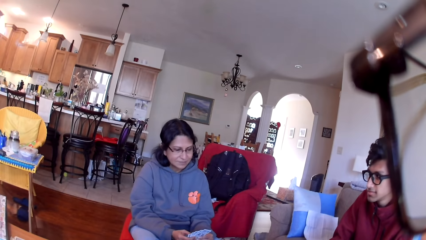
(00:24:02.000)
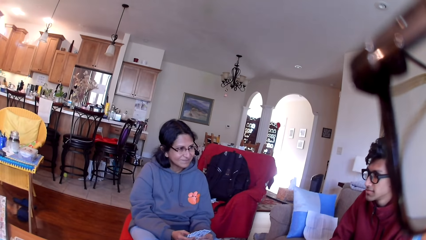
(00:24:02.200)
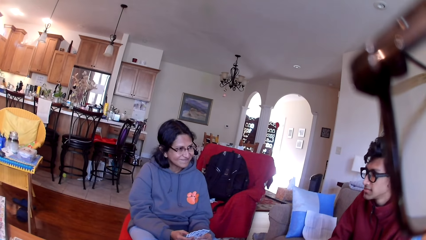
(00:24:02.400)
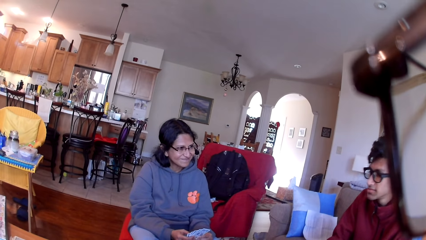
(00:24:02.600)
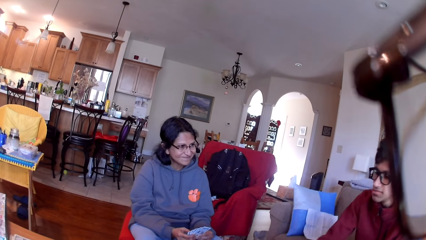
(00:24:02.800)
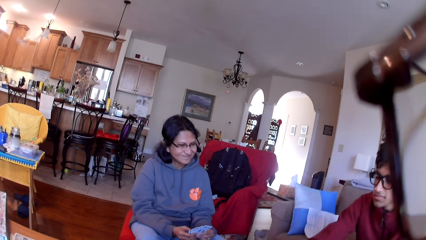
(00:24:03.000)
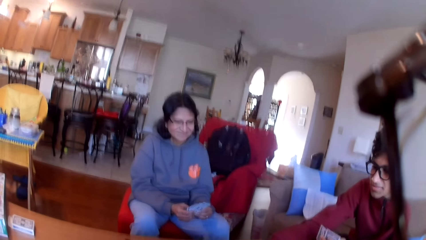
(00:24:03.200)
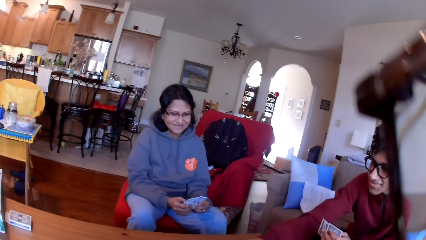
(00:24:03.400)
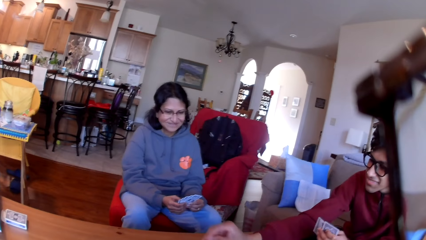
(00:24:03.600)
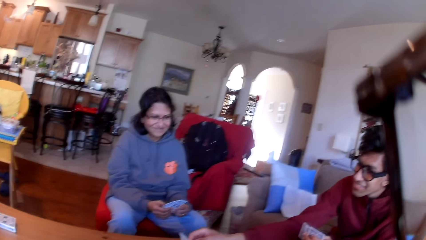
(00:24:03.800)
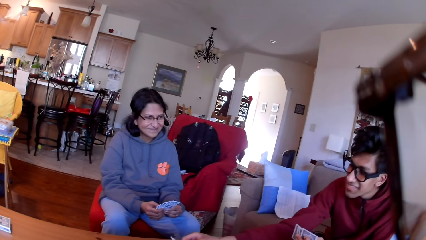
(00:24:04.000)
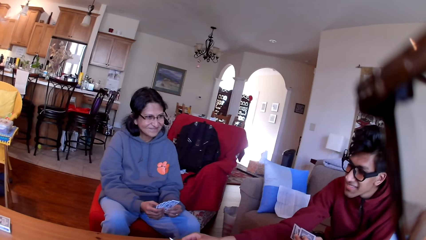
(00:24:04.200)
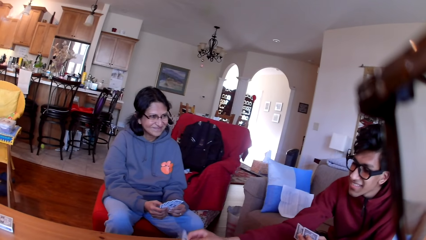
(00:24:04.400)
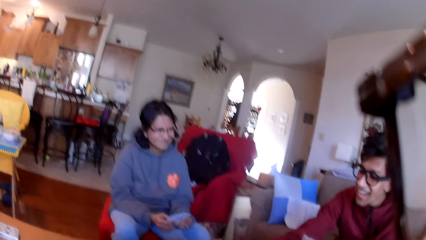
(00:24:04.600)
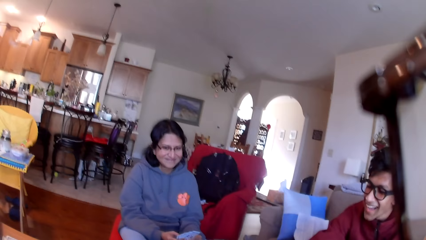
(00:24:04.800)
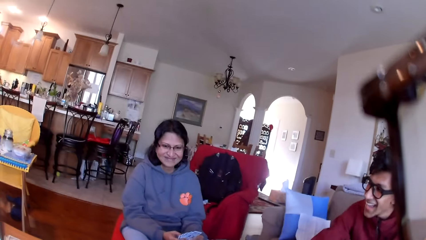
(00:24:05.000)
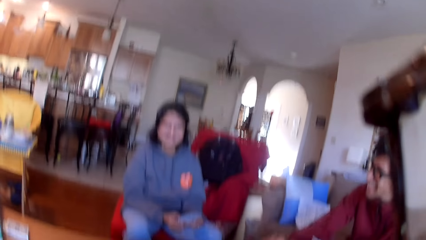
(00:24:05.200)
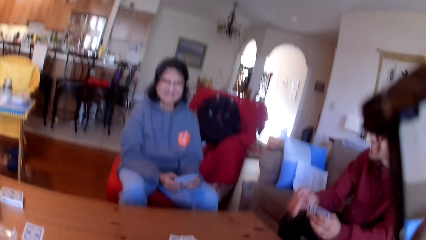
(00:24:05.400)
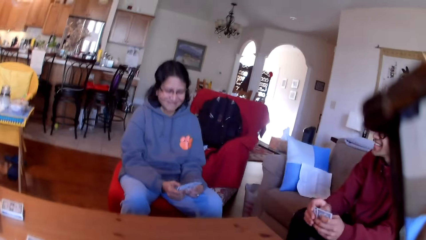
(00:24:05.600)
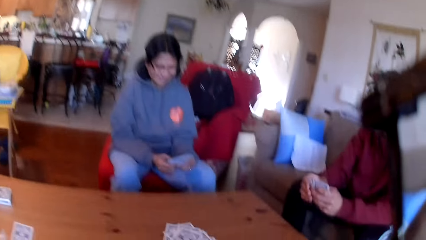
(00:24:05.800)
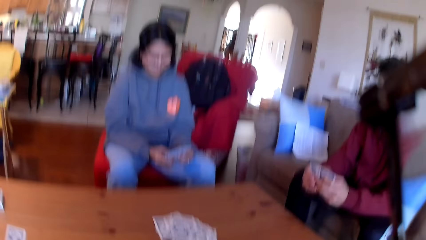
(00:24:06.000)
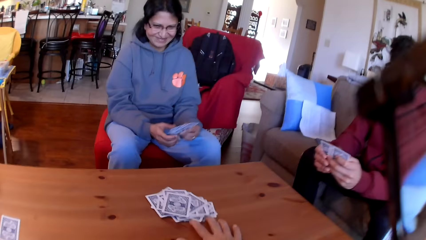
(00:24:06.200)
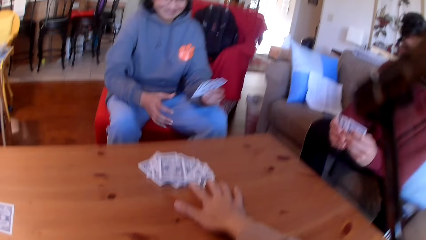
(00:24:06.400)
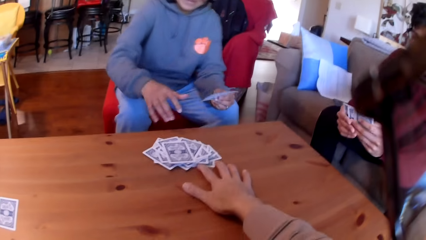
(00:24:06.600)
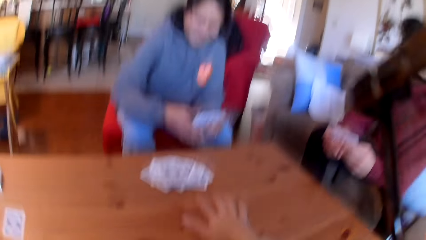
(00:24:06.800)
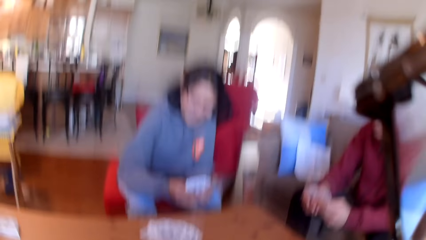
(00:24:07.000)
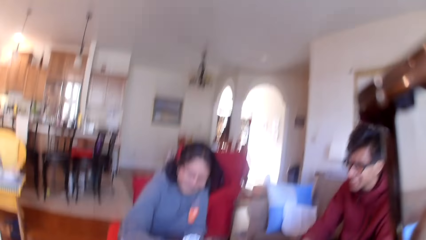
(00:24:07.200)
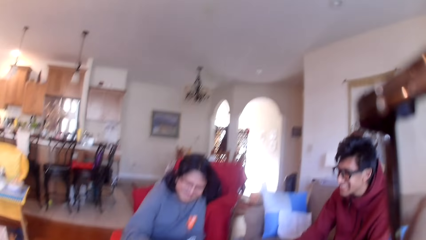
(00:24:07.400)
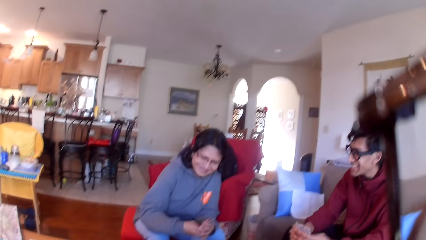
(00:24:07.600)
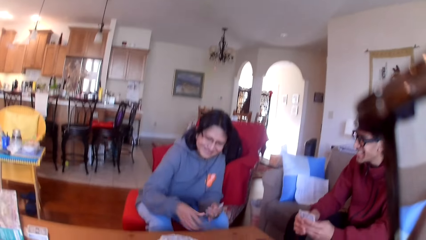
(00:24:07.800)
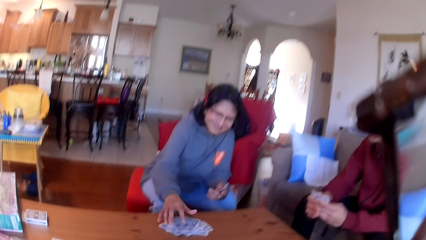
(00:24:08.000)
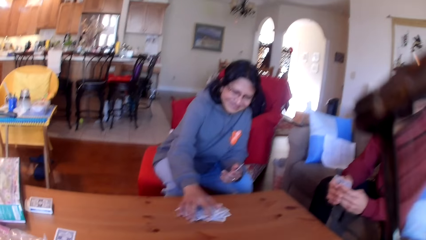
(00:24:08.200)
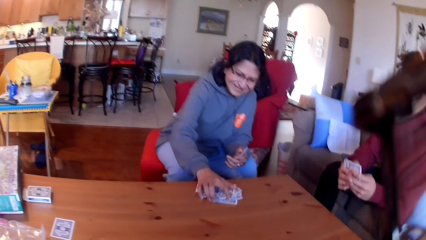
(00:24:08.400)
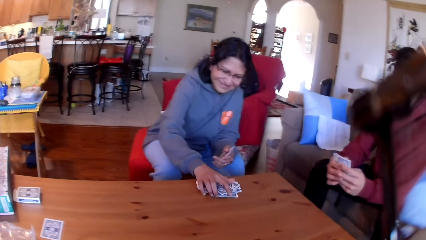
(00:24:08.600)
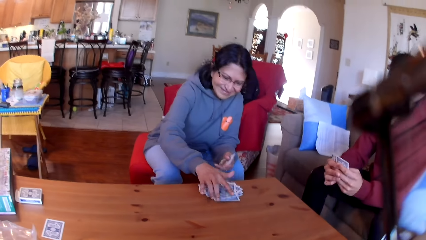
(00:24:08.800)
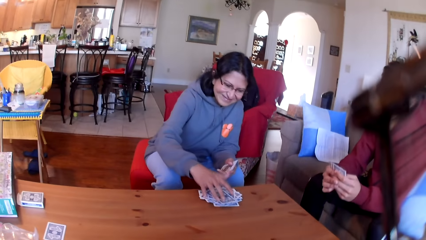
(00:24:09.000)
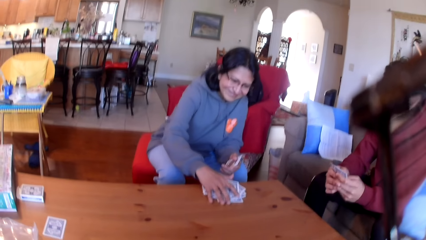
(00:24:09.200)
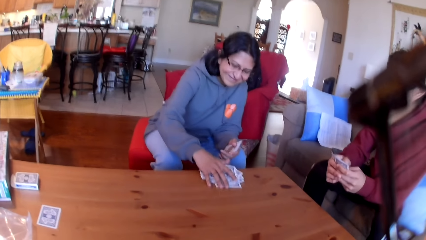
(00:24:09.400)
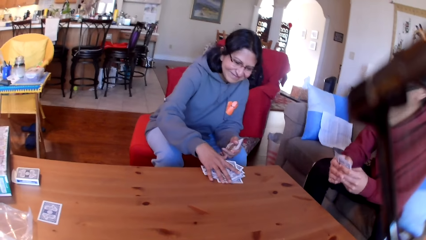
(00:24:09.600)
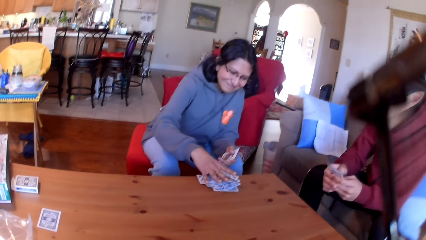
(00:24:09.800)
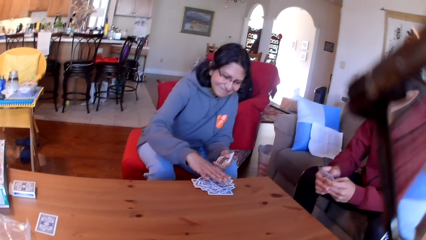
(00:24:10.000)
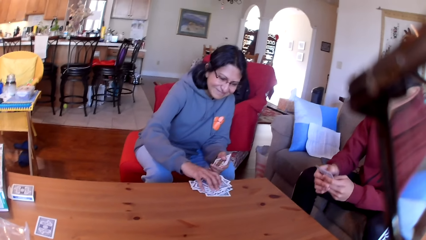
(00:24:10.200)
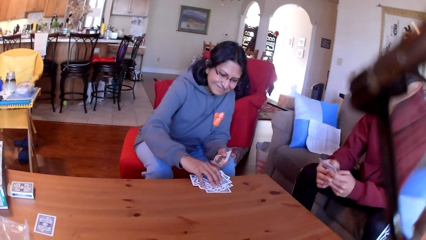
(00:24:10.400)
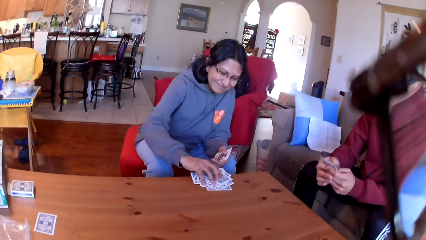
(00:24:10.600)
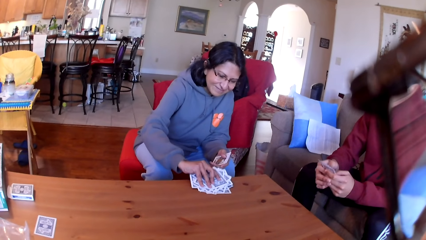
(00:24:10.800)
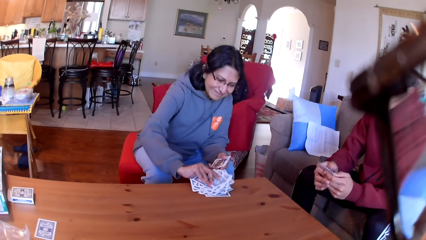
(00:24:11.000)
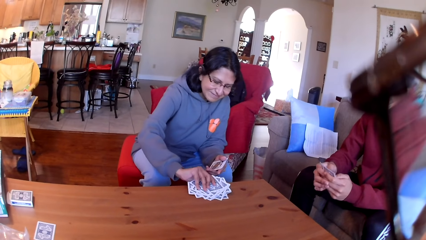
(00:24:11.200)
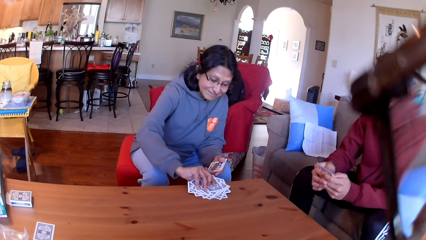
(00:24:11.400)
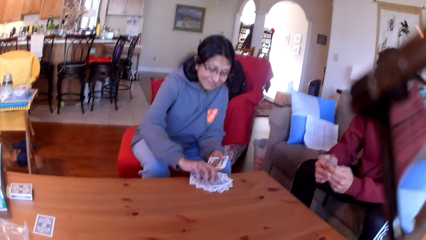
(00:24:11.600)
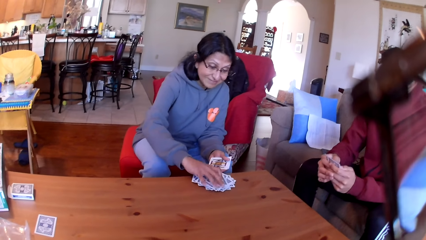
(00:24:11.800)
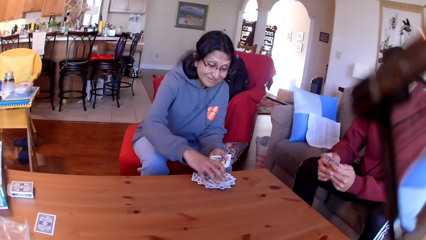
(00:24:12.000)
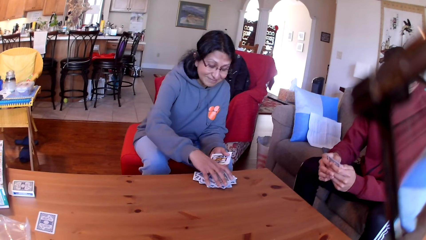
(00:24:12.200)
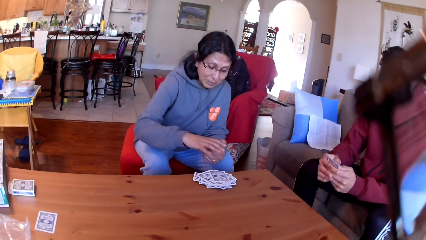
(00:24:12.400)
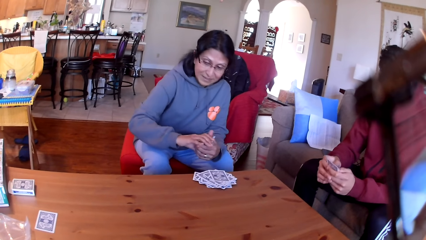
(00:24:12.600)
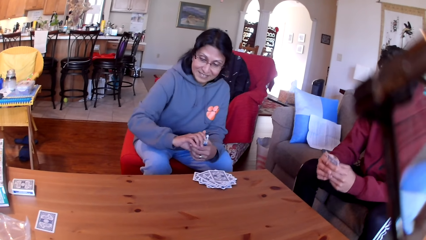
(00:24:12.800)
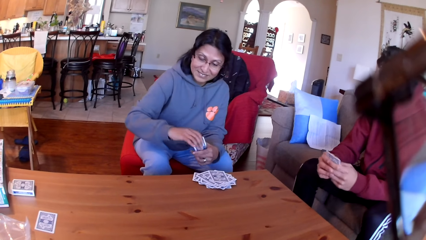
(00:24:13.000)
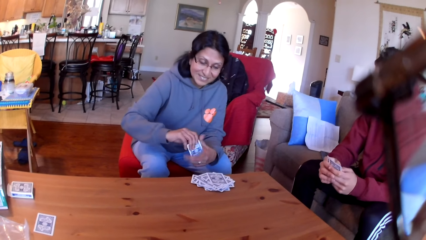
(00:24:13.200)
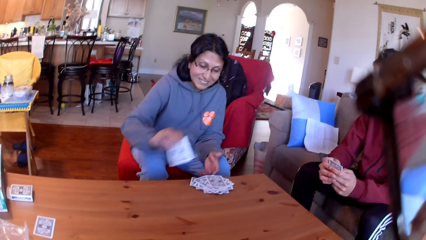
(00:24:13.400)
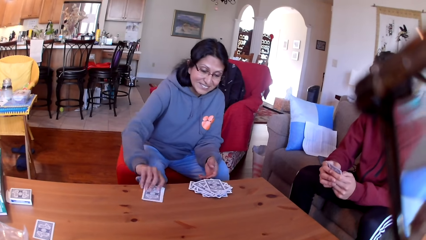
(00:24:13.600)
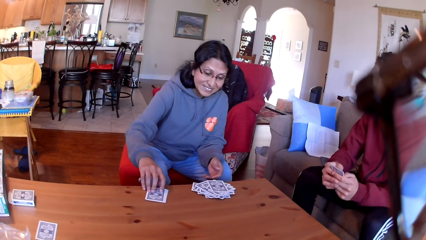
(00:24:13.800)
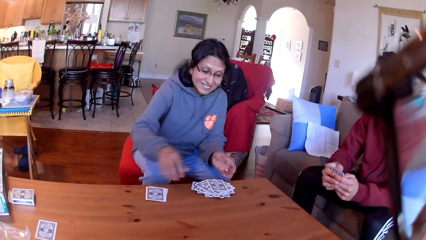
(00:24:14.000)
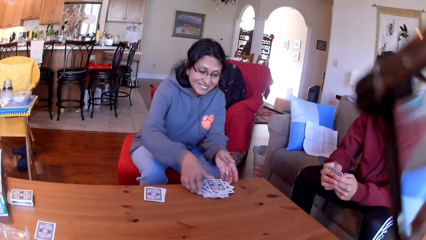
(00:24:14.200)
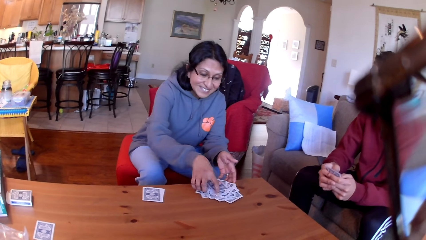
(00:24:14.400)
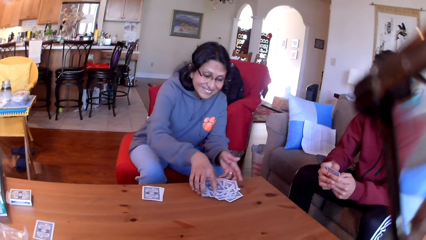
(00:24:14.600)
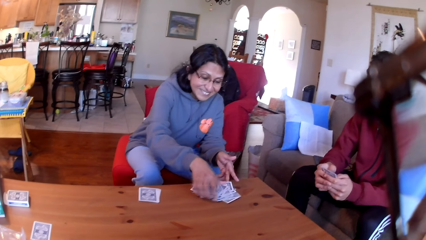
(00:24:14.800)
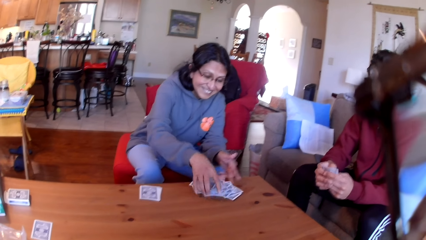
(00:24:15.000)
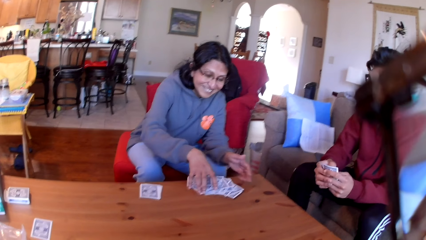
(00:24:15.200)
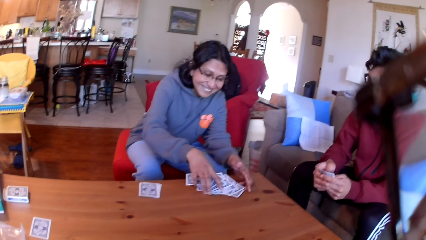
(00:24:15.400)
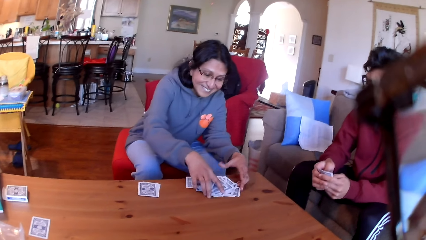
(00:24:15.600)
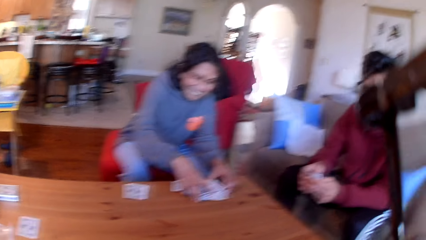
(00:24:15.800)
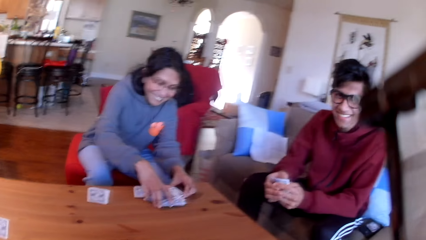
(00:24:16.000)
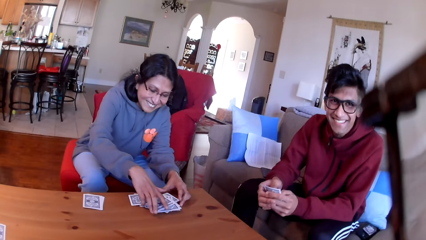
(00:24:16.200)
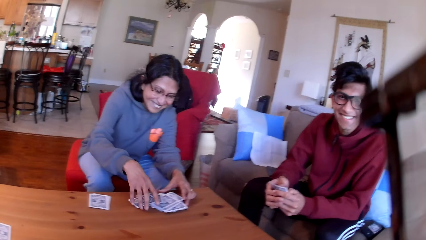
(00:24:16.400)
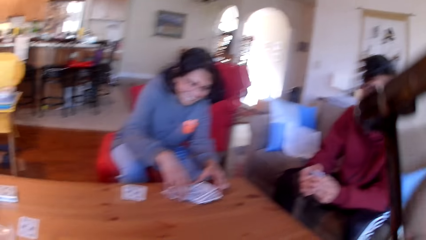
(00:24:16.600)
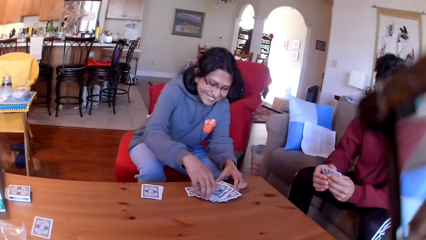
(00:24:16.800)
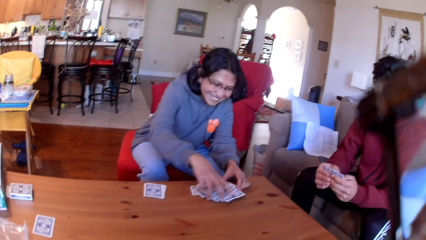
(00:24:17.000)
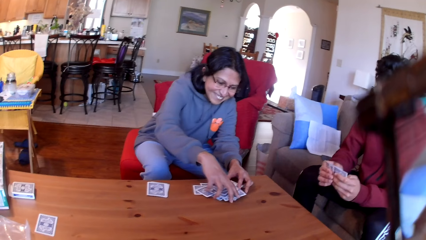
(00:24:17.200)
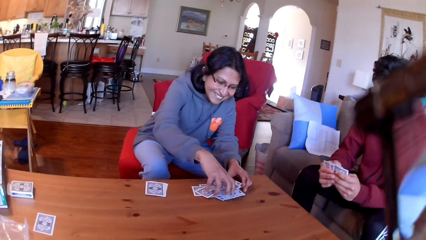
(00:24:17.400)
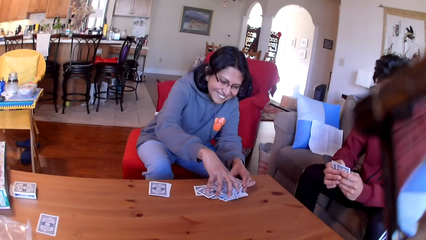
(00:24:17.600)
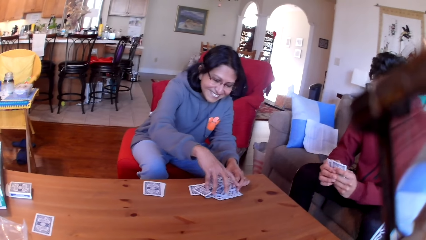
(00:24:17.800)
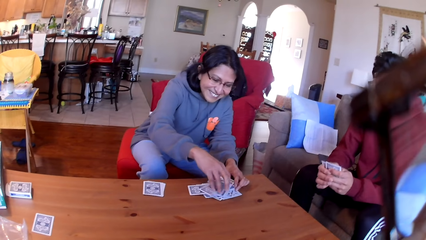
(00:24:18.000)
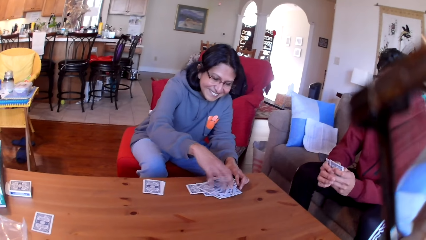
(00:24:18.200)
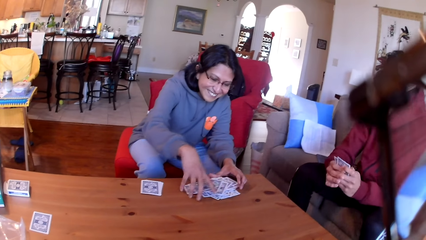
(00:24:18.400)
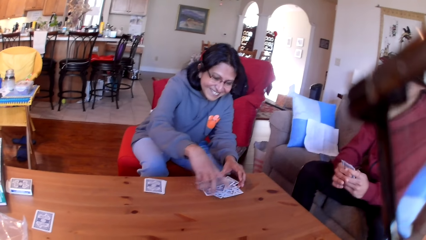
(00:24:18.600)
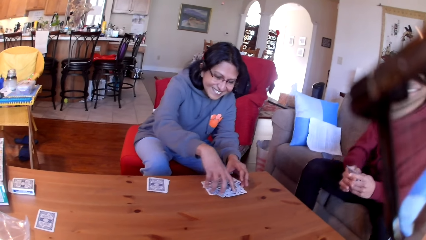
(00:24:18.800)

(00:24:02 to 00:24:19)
The camera wearer stares at a woman and a man. The man picks a card on the table and puts the card on the table. The camera wearer slides cards on the table. The woman moves the cards on the table. The woman places cards on the table and moves the cards on the table.
